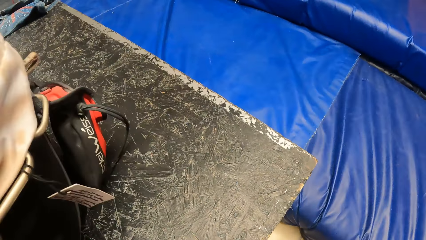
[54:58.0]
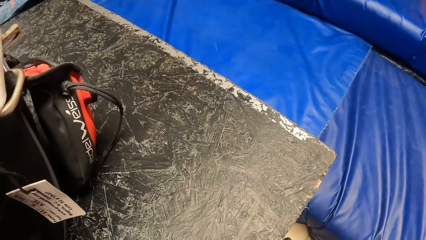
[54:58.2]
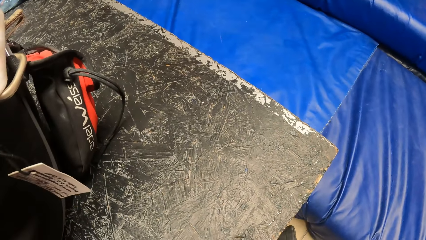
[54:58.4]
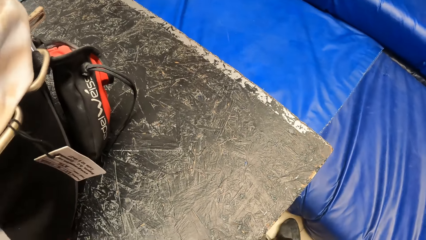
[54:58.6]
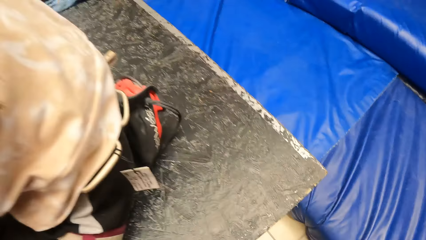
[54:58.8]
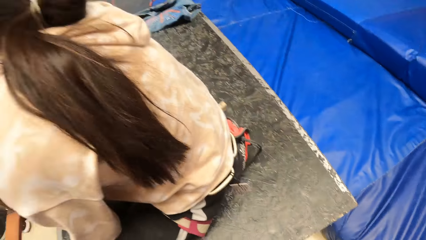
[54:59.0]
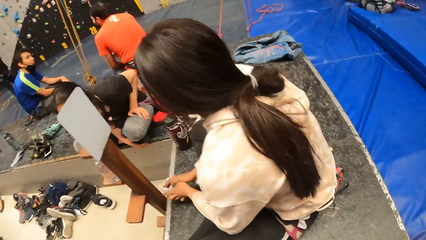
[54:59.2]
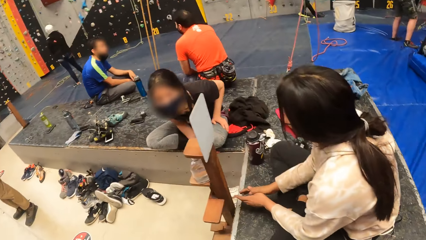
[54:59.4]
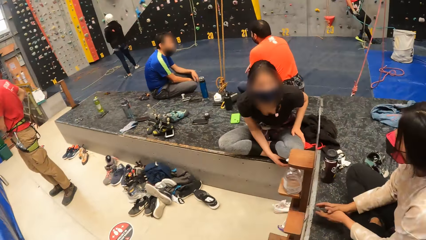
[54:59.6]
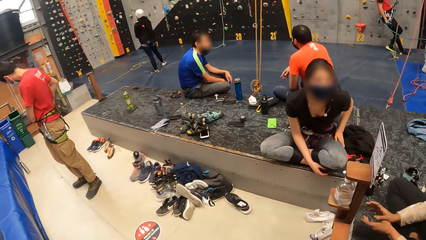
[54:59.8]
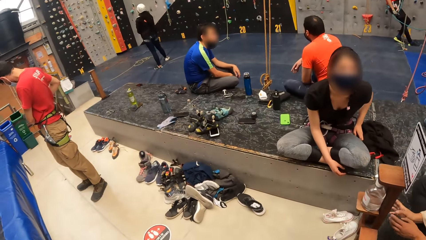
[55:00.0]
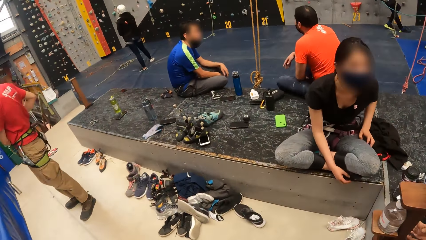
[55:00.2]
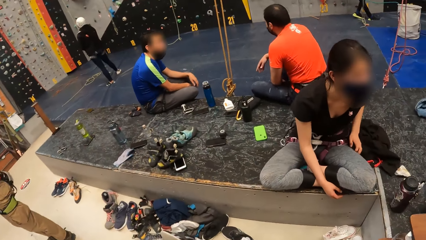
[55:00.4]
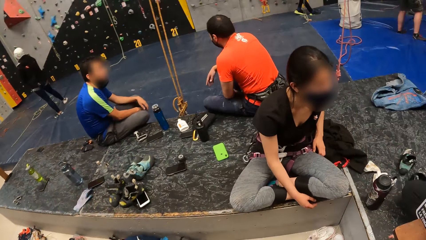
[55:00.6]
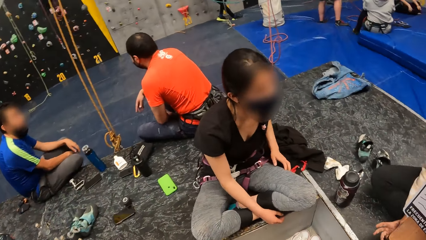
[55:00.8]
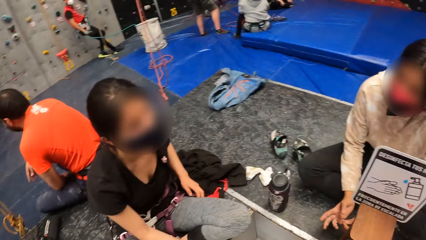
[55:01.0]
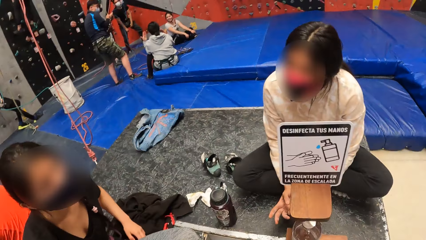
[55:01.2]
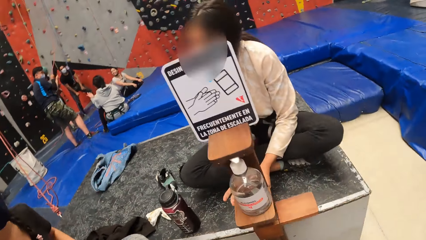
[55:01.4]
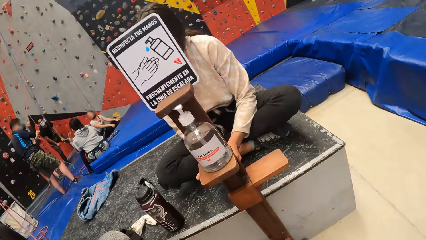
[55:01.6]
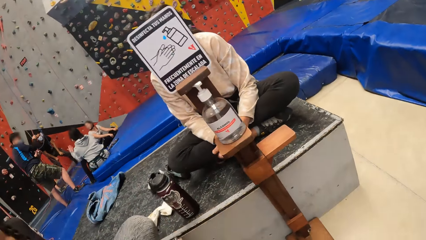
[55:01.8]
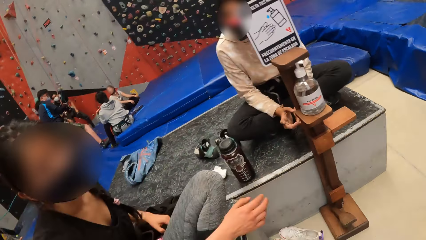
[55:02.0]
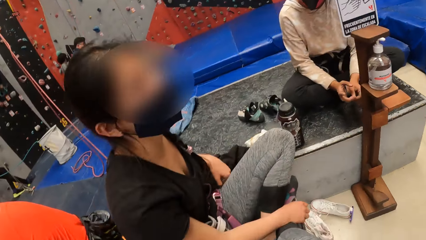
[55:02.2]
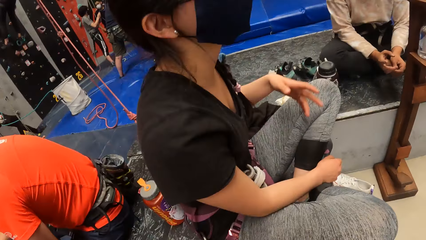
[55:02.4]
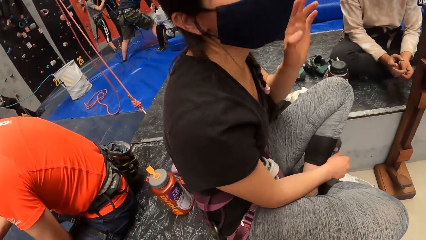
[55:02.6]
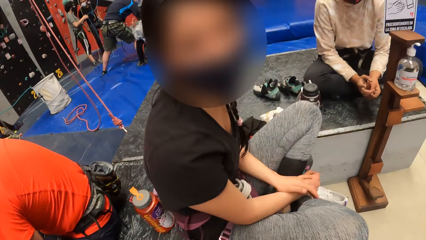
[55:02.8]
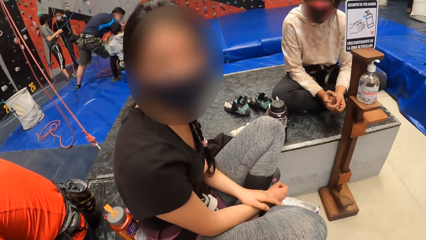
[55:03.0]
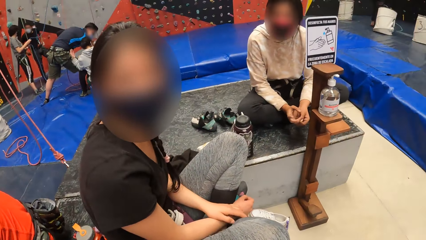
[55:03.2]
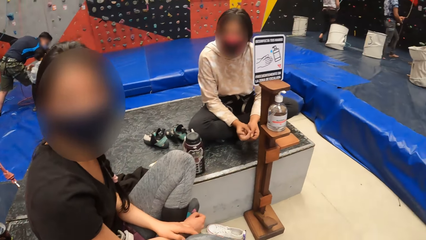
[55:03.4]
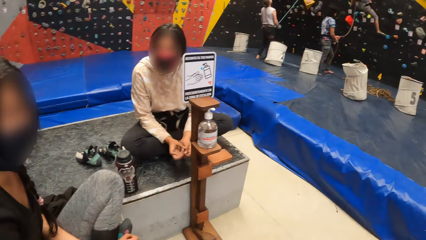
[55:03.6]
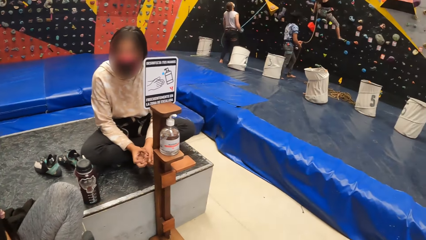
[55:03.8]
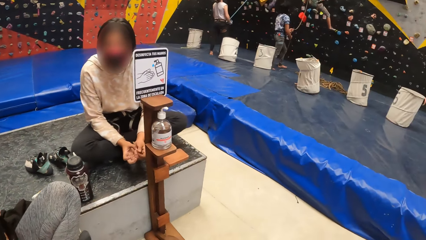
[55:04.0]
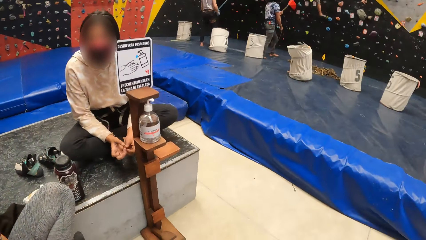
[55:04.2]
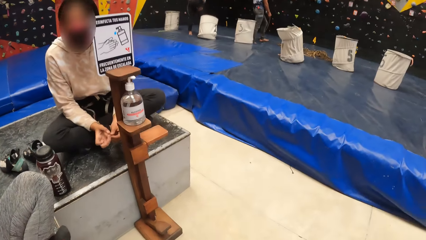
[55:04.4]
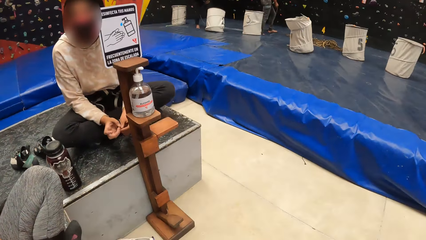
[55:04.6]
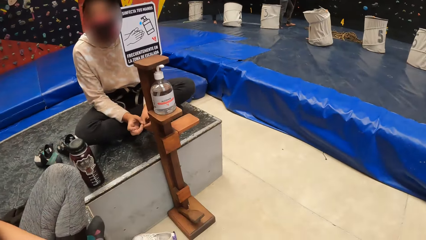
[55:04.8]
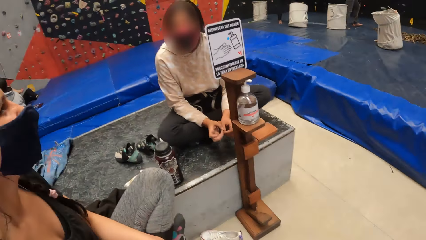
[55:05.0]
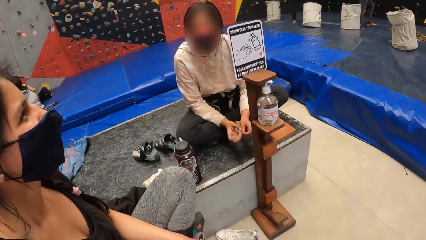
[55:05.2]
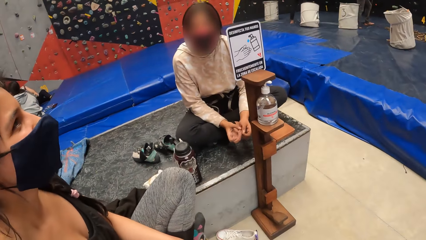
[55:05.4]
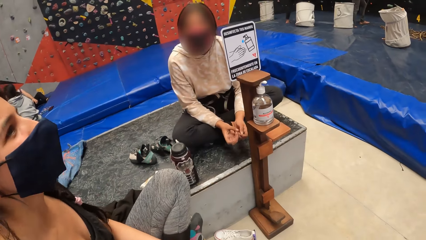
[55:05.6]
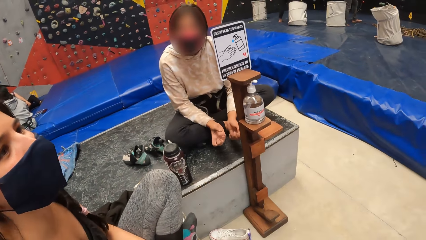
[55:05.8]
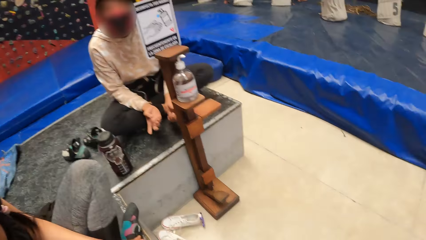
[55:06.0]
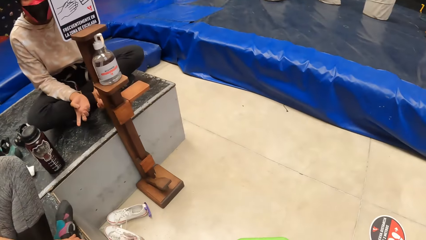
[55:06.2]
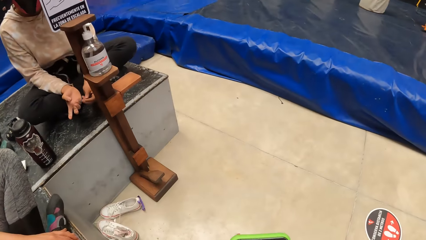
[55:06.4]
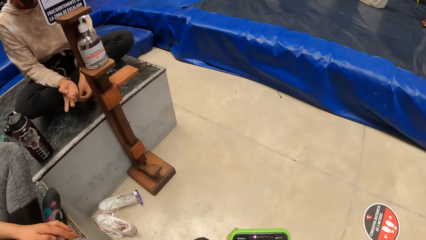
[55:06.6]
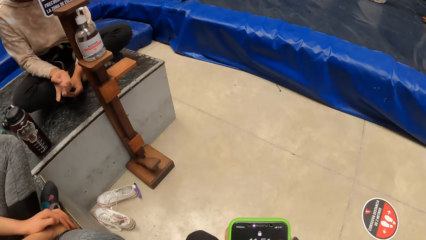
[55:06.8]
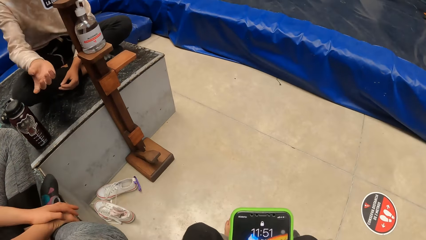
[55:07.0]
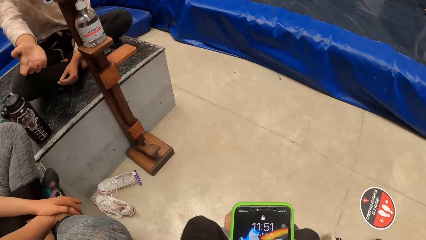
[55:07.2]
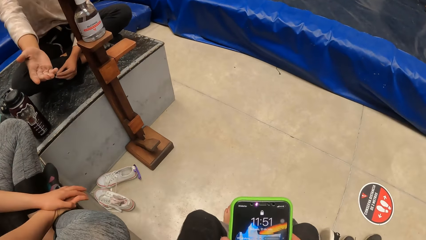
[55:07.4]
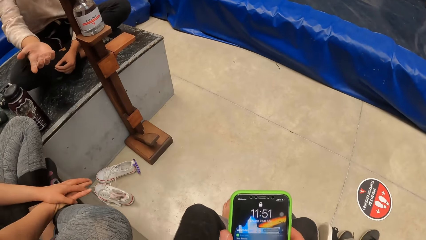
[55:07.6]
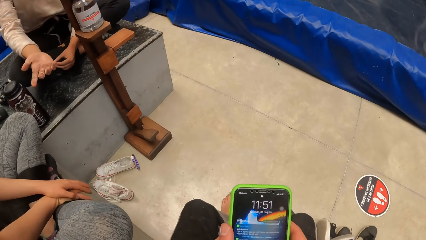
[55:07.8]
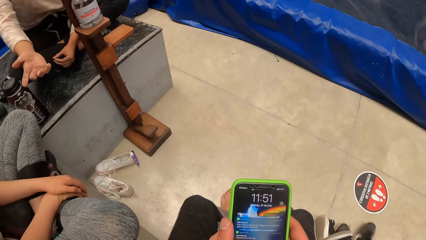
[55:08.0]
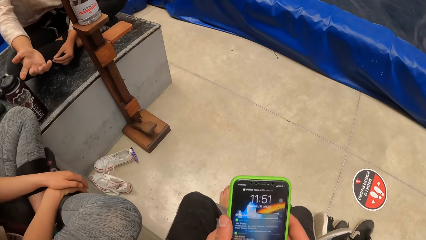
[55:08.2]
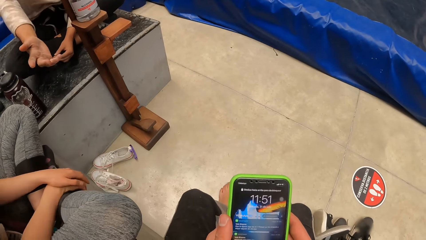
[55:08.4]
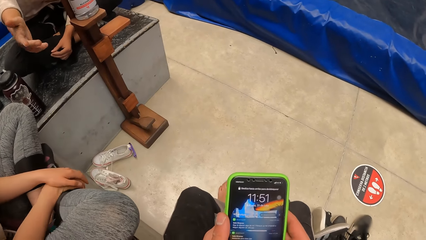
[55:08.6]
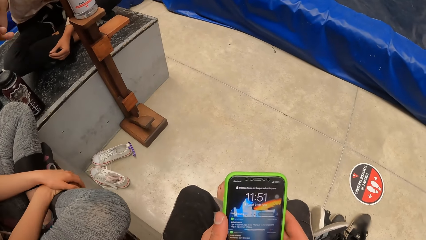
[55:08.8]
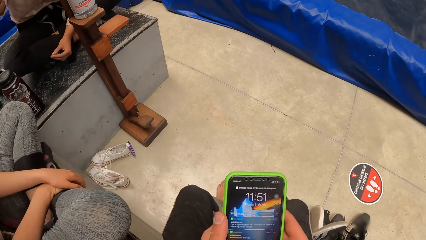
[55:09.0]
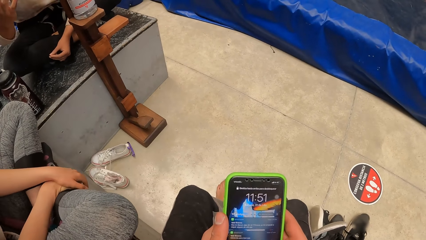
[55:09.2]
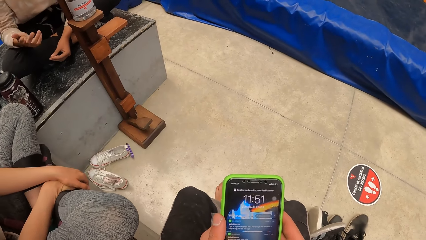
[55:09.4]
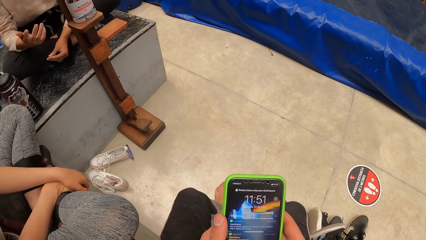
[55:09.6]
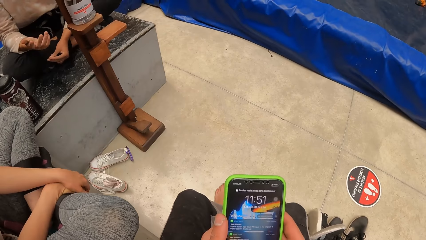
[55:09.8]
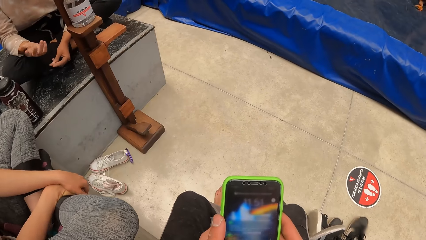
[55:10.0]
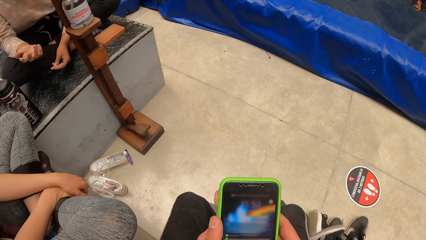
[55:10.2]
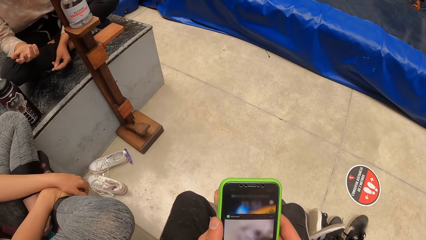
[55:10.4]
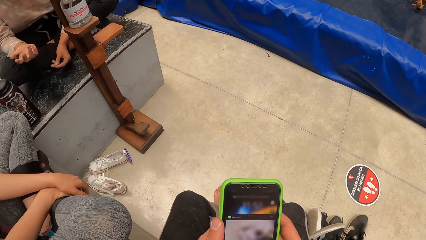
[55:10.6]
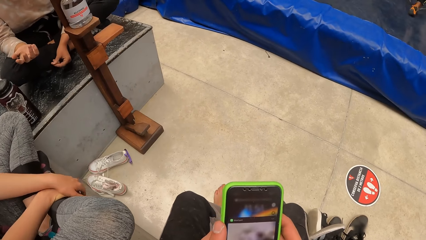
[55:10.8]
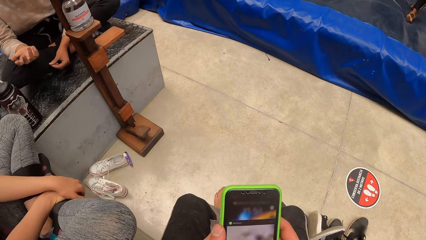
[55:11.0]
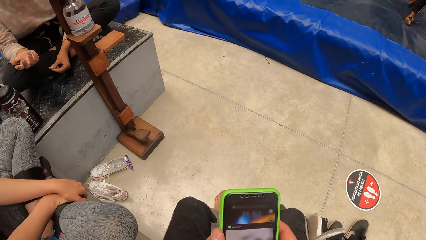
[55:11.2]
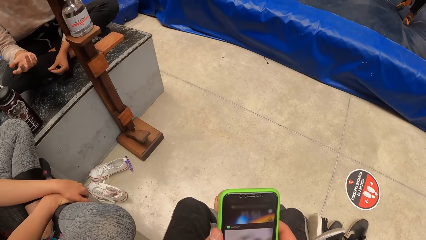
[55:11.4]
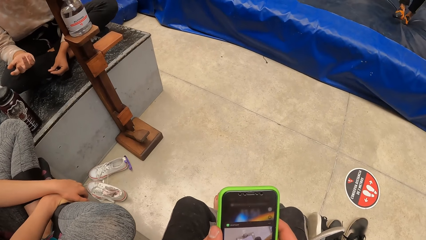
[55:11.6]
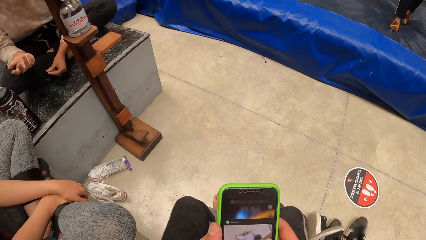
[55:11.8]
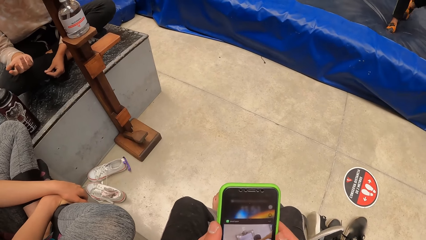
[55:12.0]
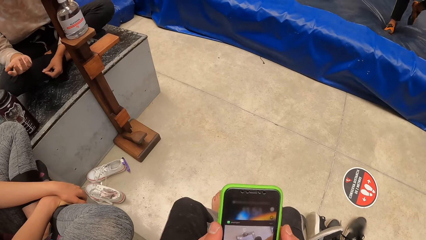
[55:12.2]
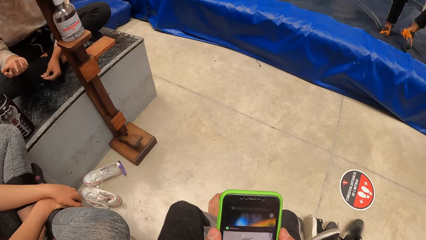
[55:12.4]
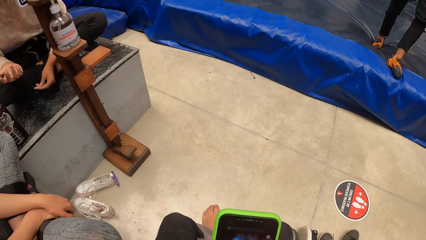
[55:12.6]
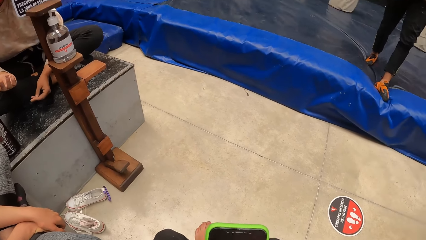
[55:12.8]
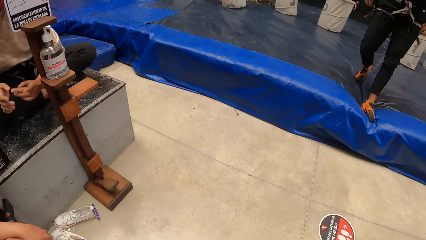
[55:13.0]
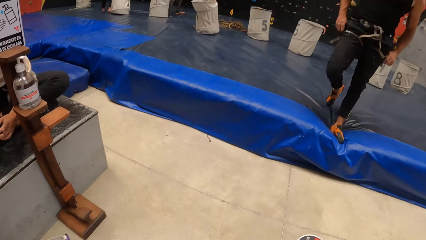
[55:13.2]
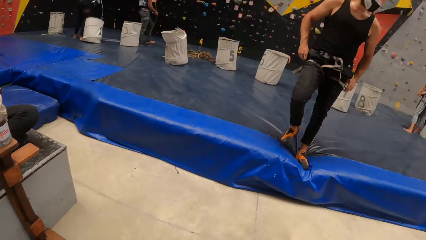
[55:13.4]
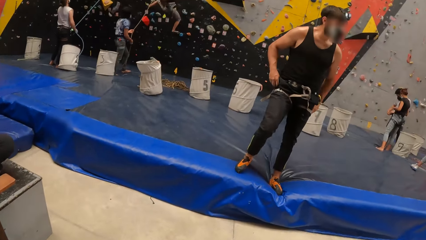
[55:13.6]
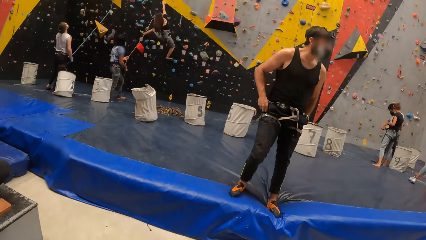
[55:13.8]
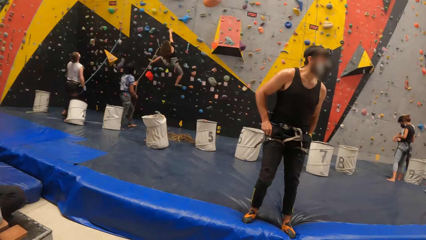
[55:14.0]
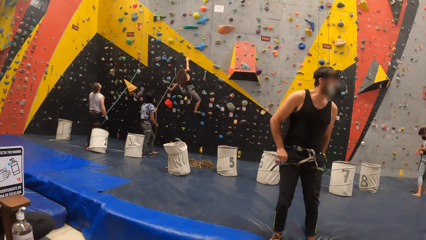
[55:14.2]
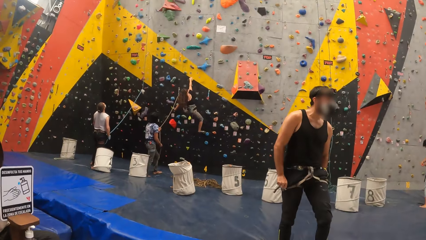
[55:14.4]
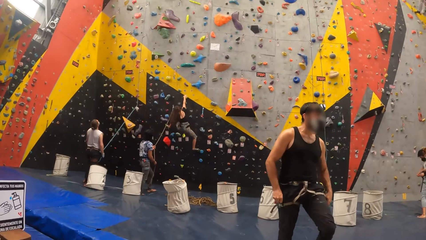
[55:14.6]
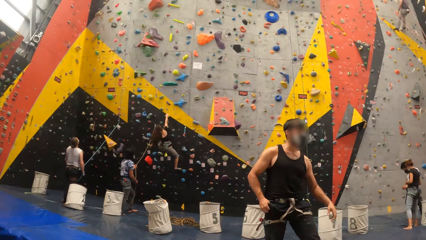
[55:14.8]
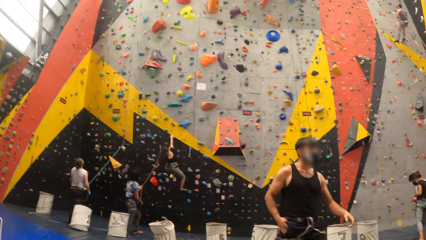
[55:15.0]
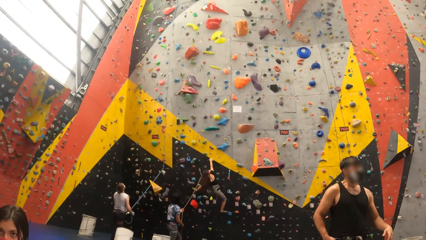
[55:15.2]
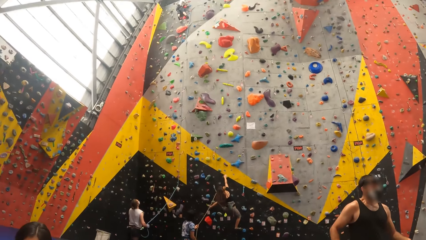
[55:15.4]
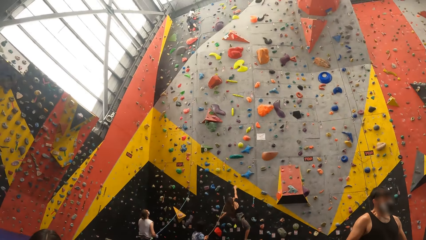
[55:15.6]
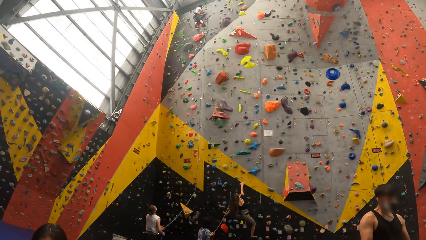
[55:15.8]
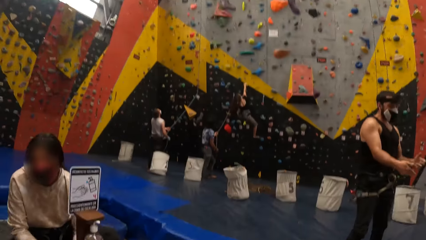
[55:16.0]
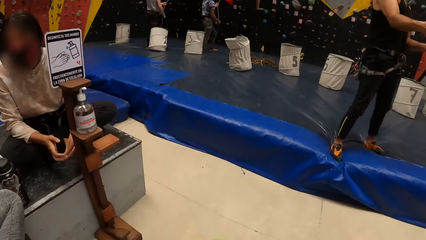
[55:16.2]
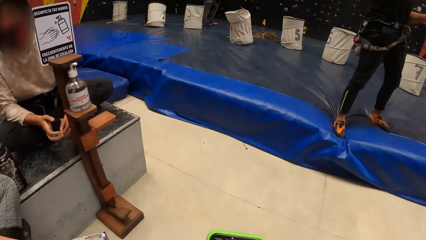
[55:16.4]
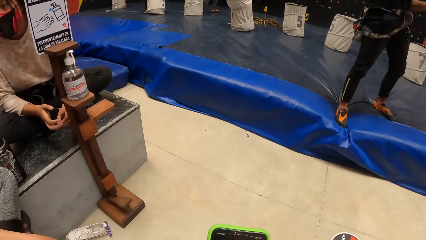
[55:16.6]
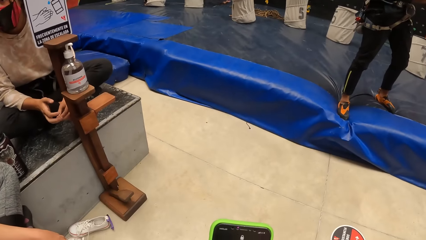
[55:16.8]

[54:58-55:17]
The camera wearer picks up the shoes on the floor. They stare around. They walk. They stare around. A lady looks at the camera wearer. The camera wearer stares around. They operate the smart phone with both hands. A person interacts with the lady. The camera wearer operates the smart phone. A man walks around. The camera wearer stares at the man. They look around the climbing place.
